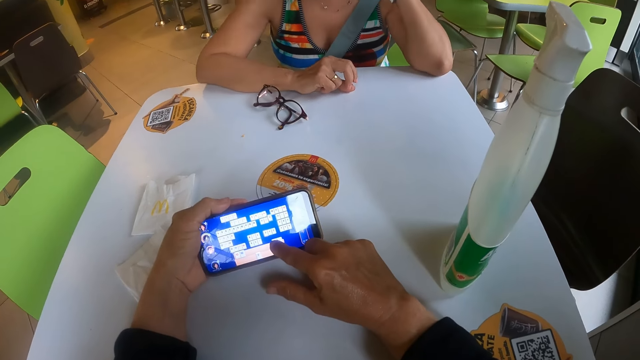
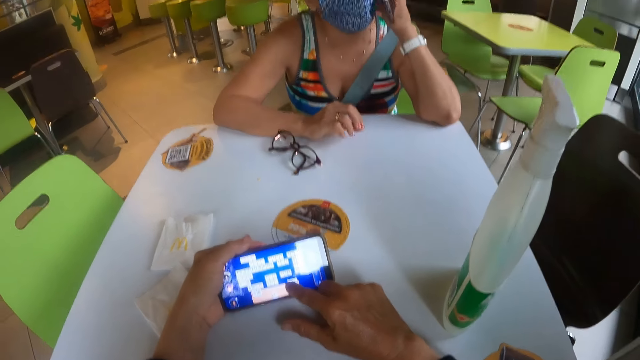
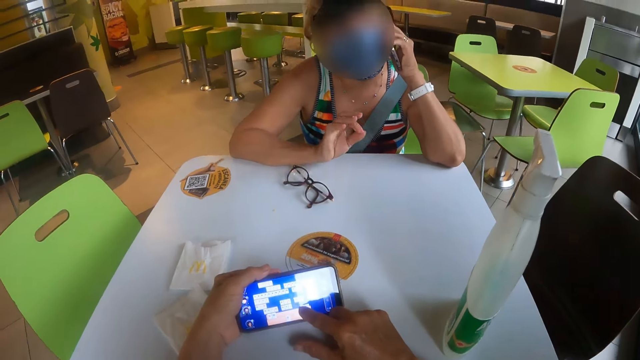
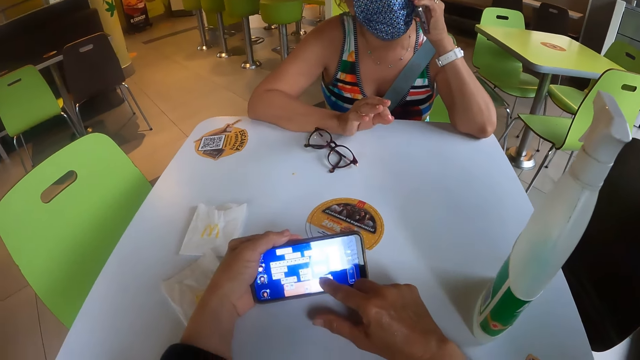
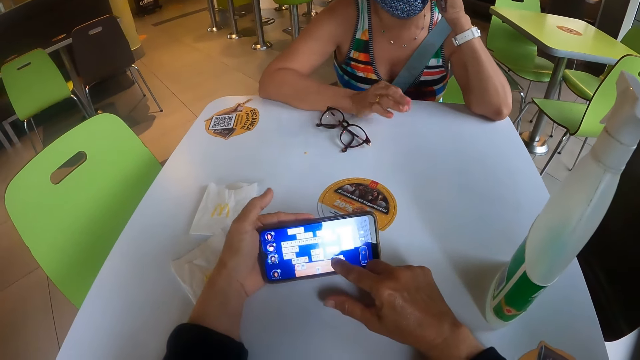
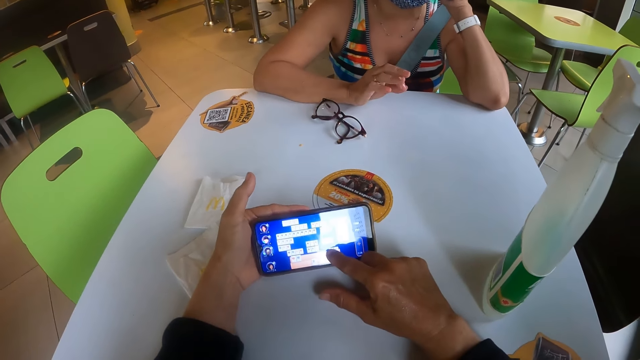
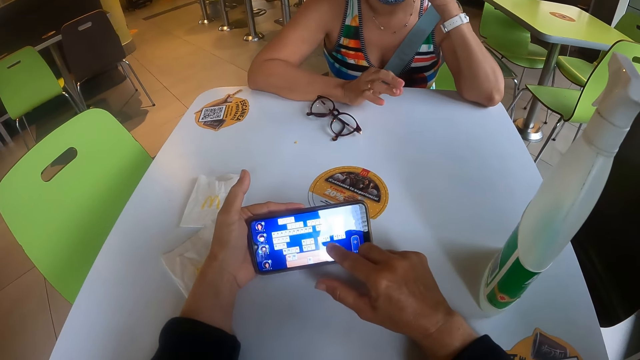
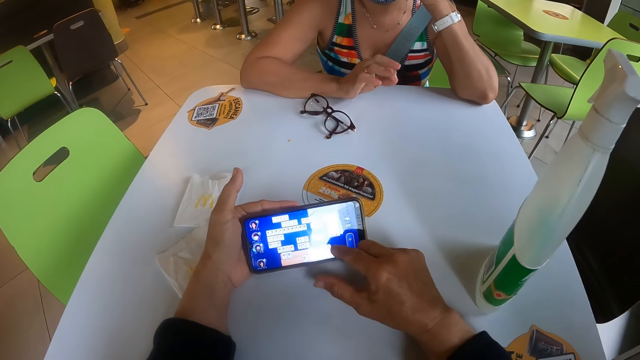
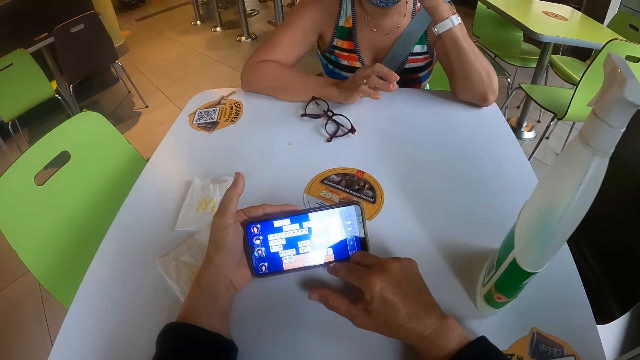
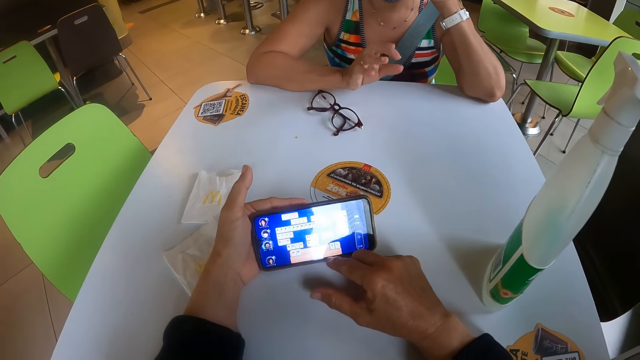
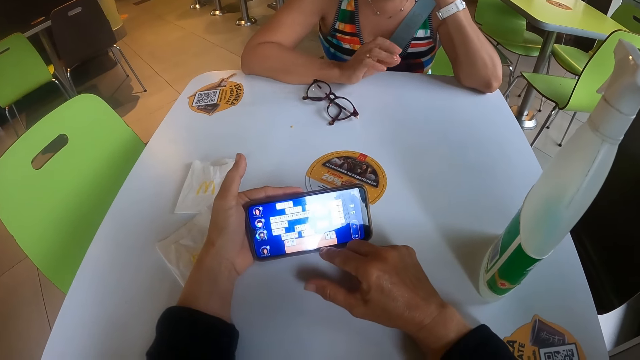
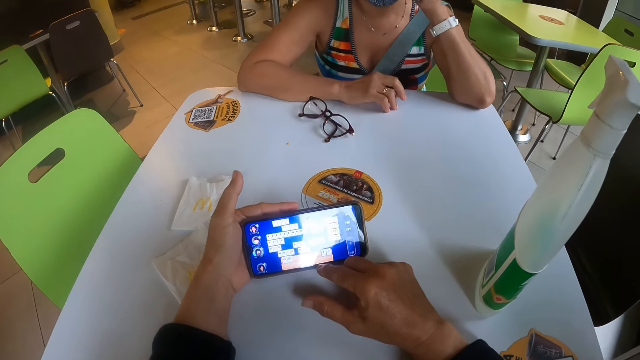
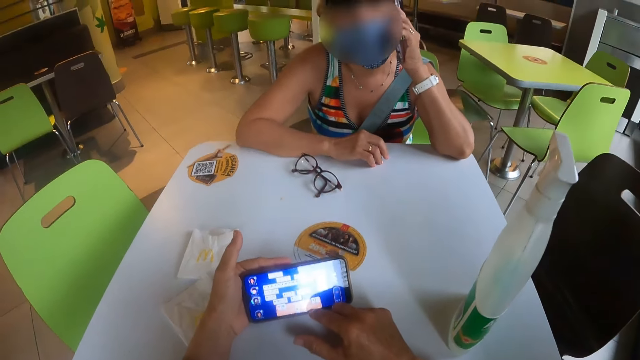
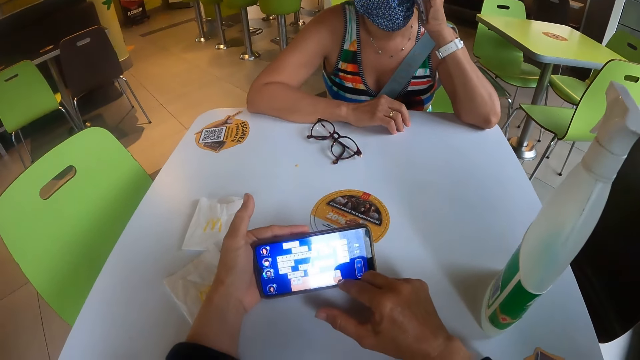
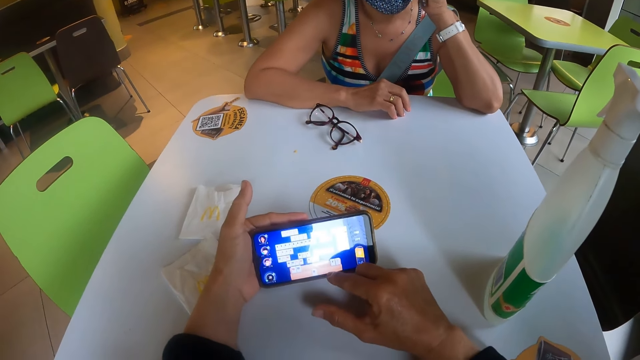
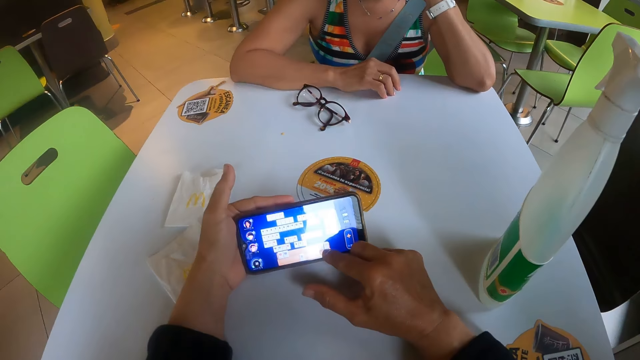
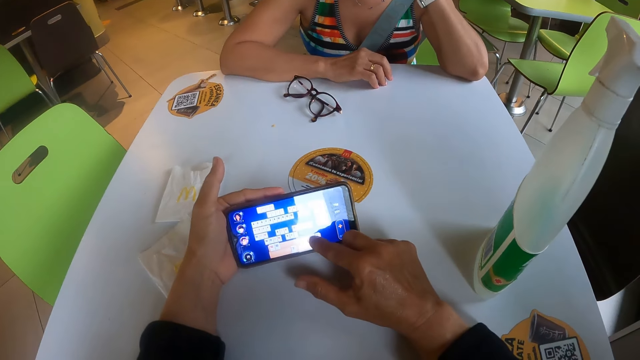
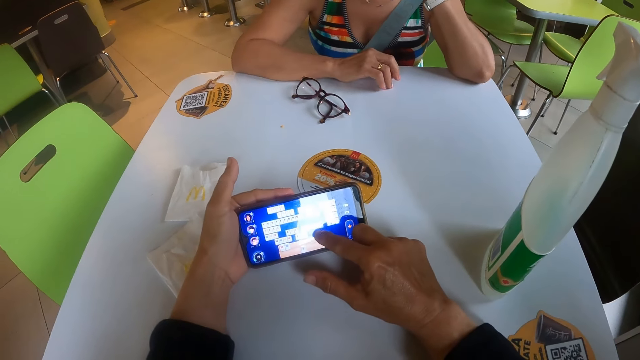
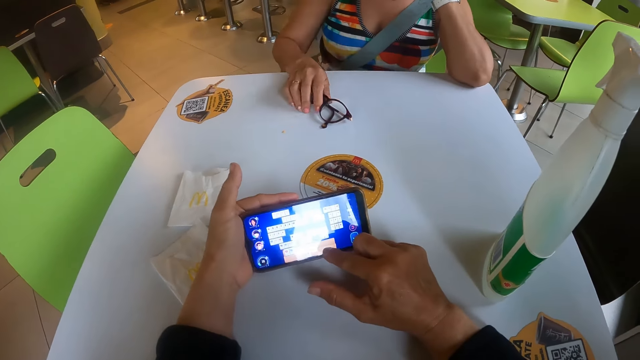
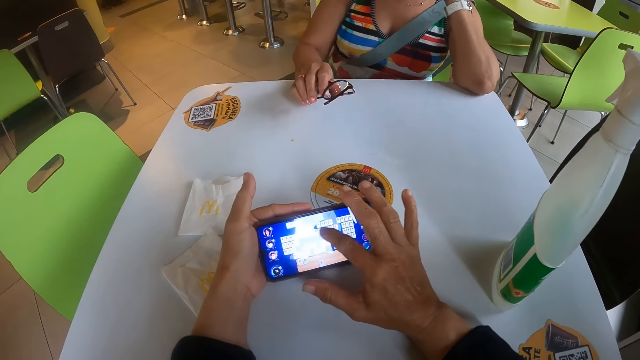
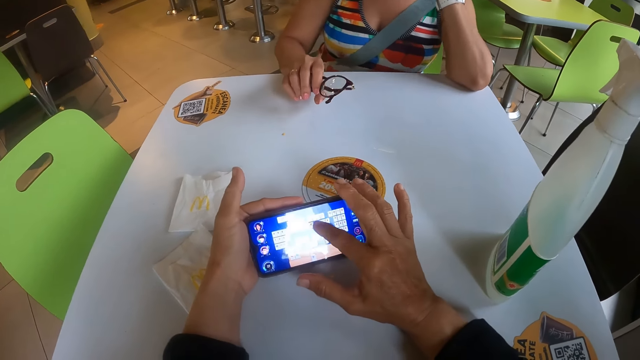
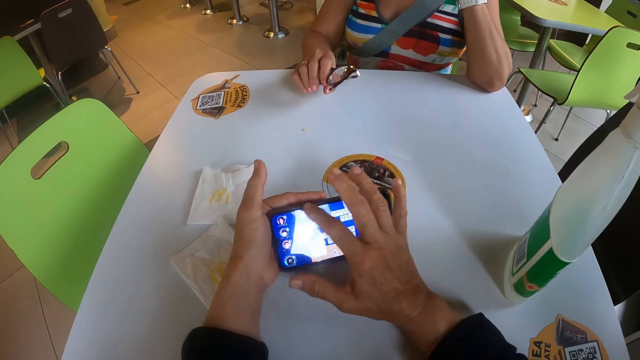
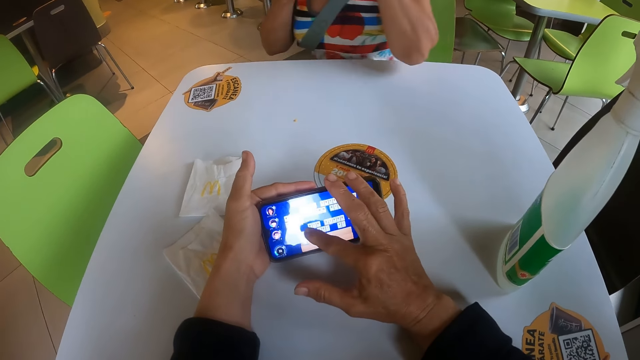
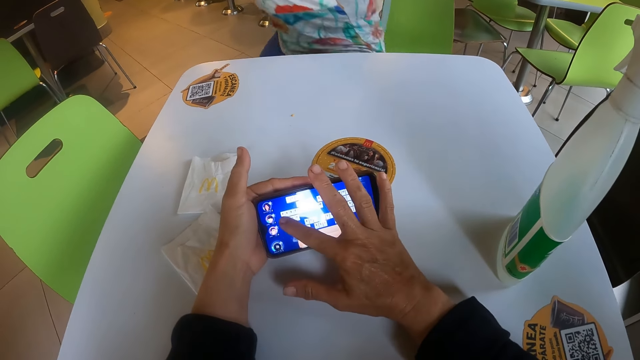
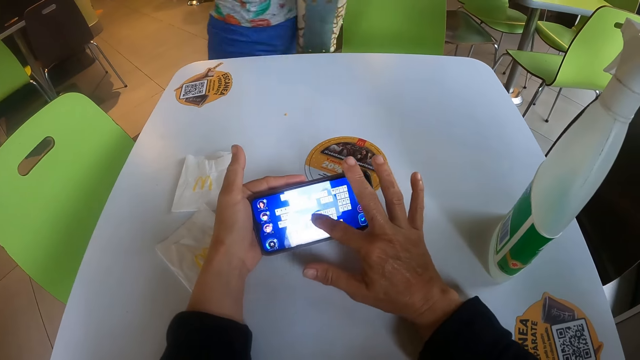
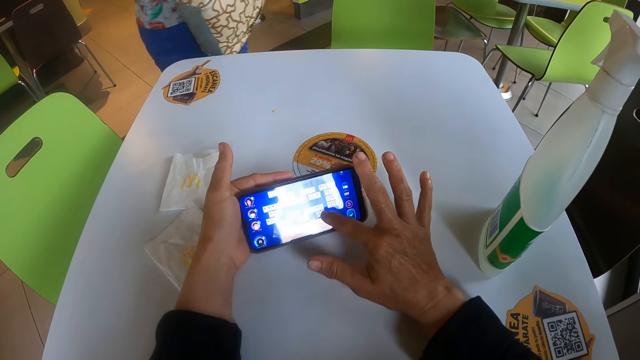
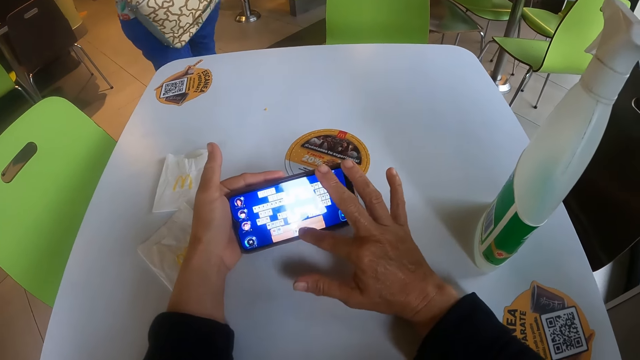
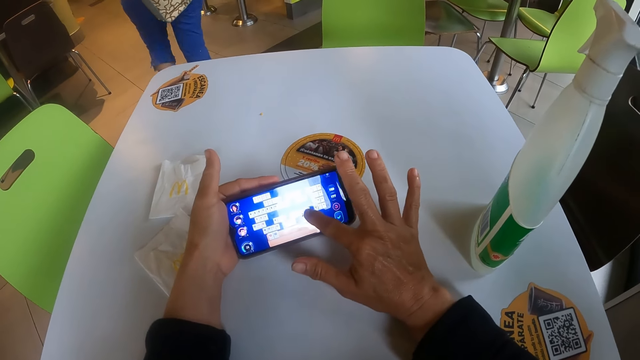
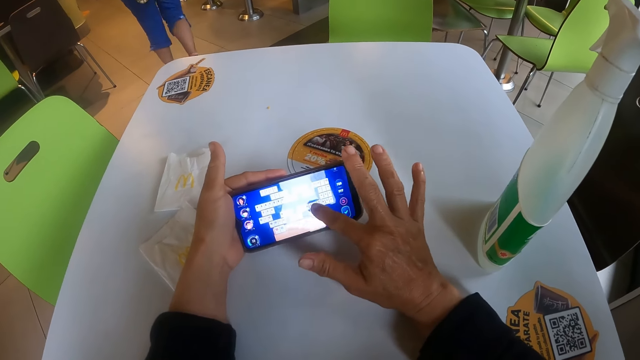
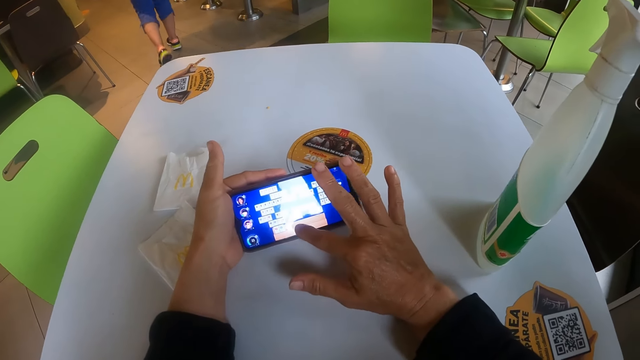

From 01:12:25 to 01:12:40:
A woman moves her hand. The woman talks with the phone. The camera wearer presses the phone screen with the right hand. The woman picks up spectacles with the right hand. She stands up and walks away from the camera wearer. The camera wearer presses the phone screen with the right finger.

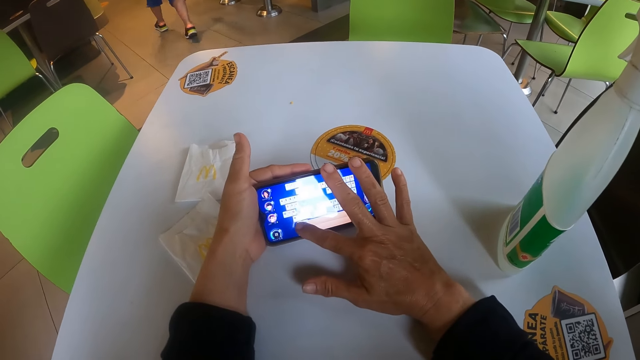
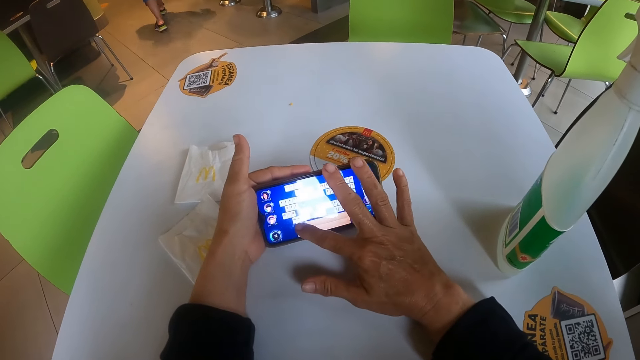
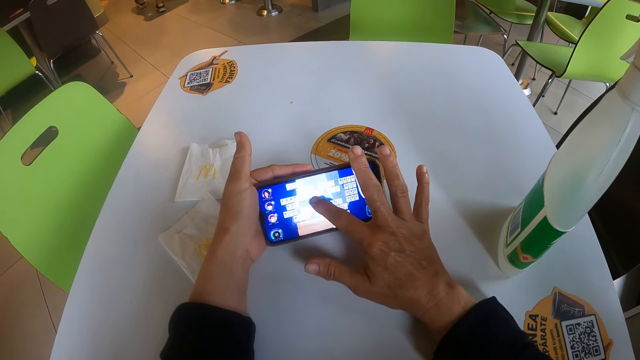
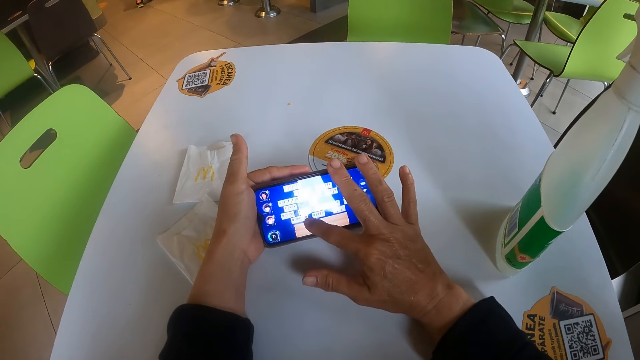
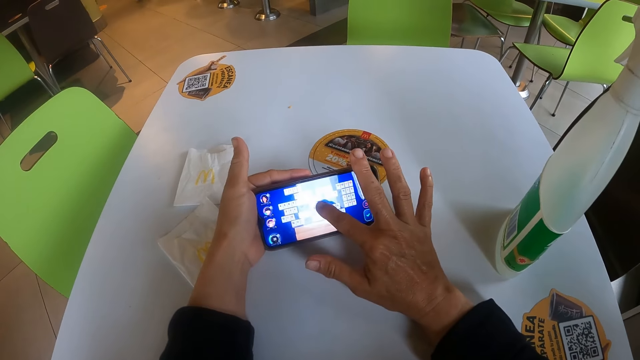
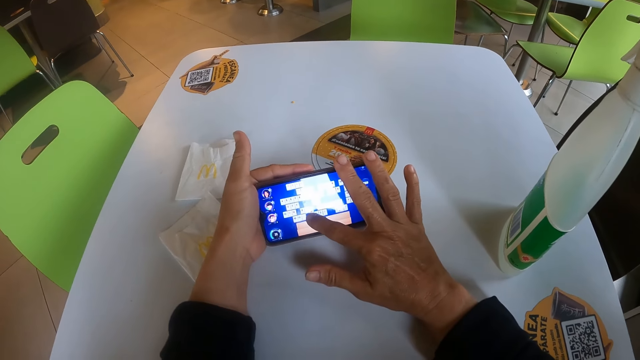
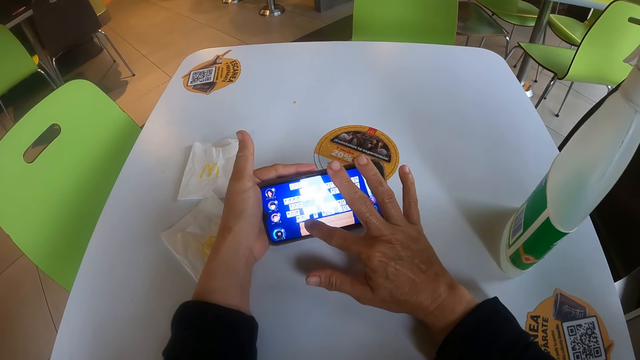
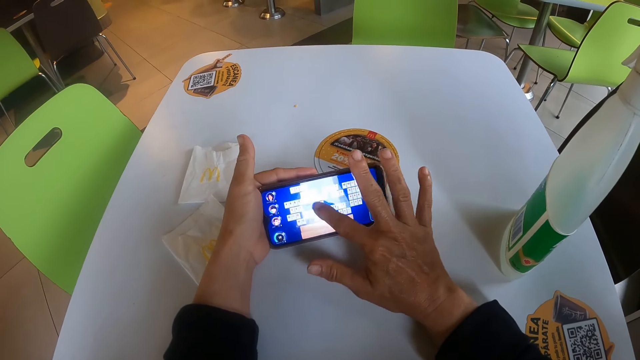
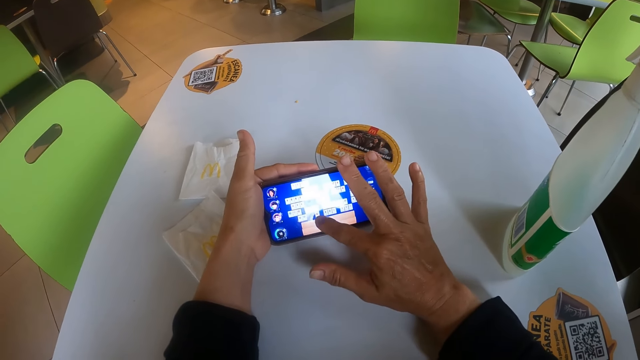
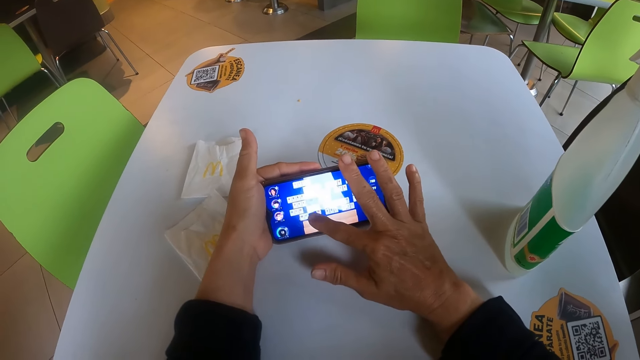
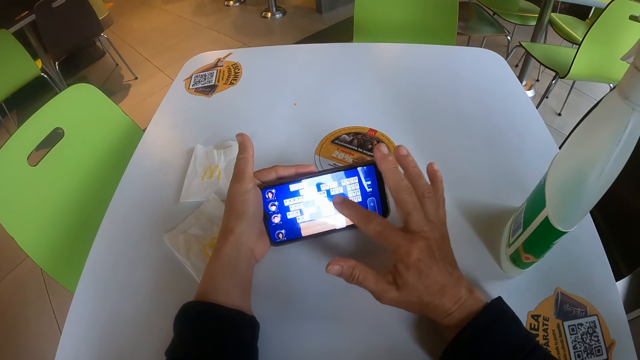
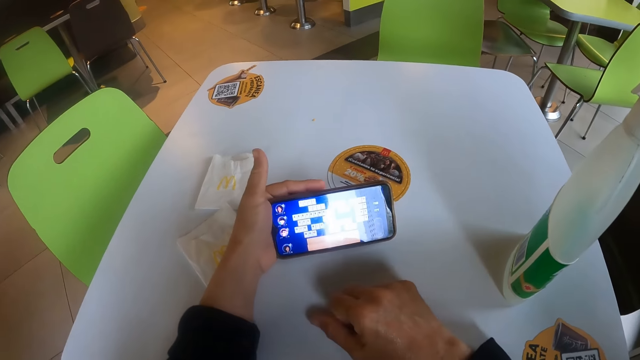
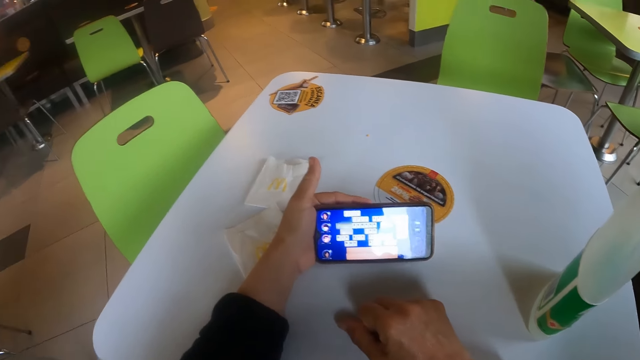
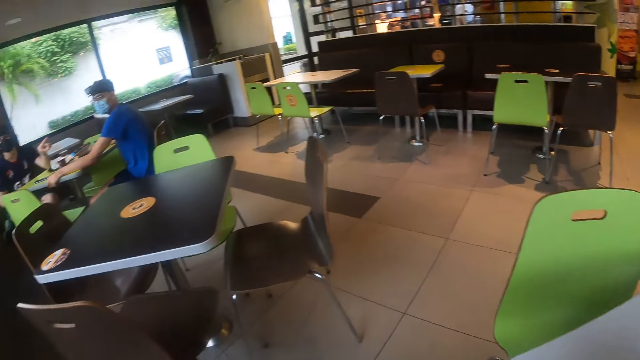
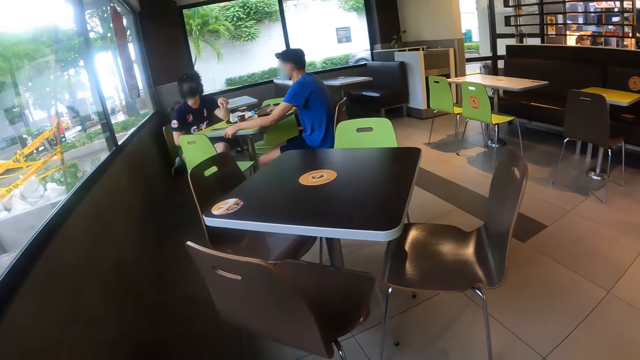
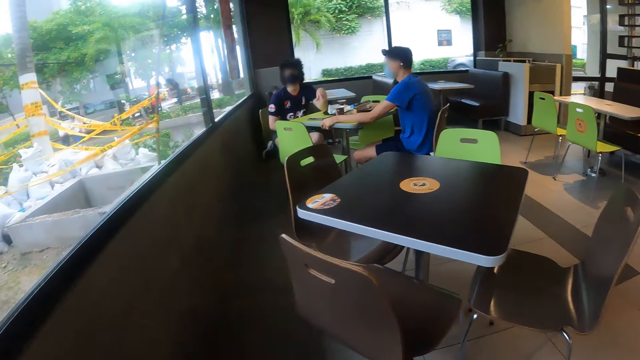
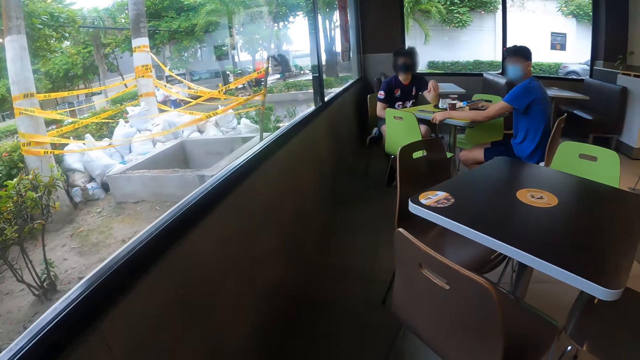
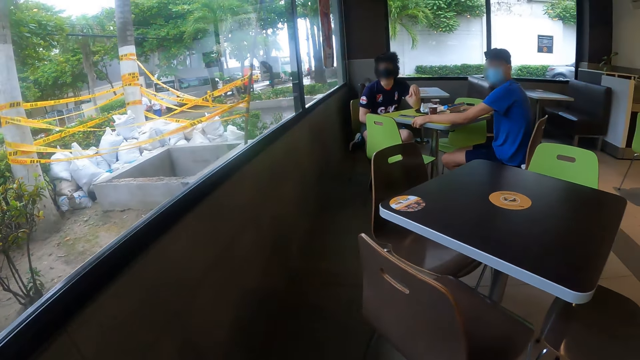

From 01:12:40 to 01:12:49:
The camera wearer moves the right finger through the phone screen. They look at a man and another man. A man sits on a chair.
